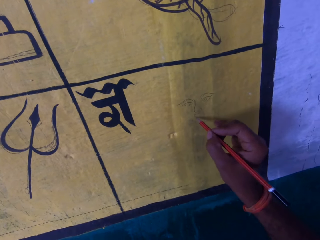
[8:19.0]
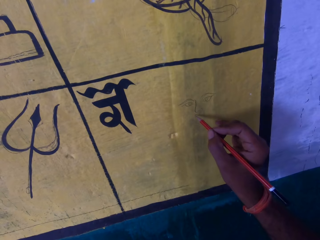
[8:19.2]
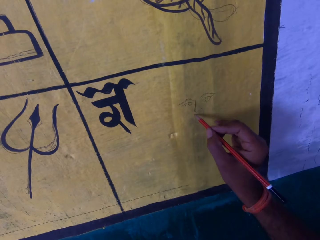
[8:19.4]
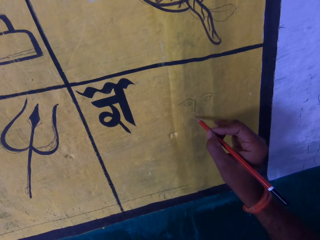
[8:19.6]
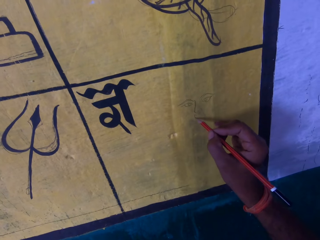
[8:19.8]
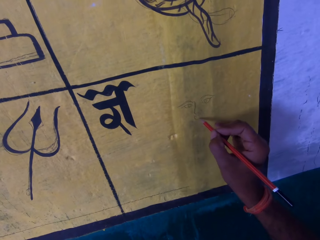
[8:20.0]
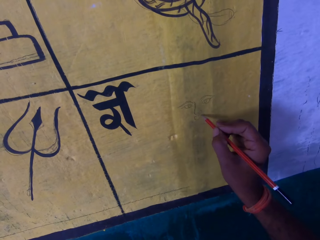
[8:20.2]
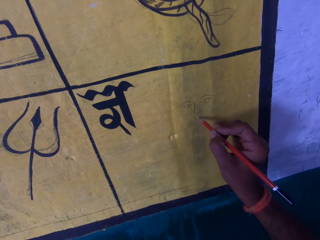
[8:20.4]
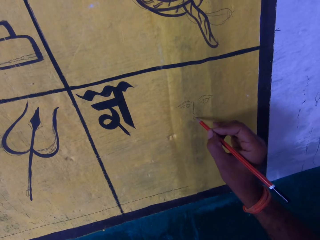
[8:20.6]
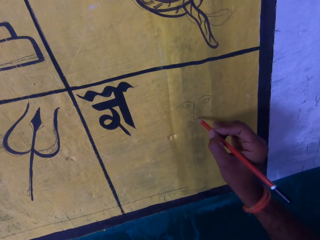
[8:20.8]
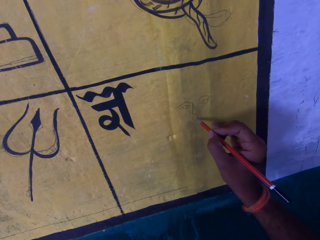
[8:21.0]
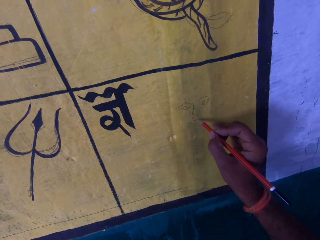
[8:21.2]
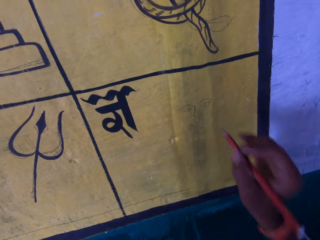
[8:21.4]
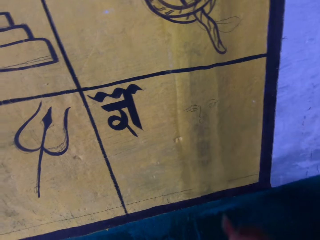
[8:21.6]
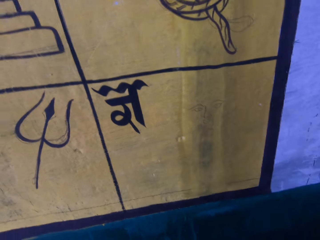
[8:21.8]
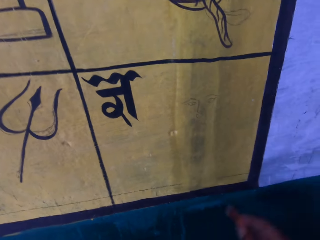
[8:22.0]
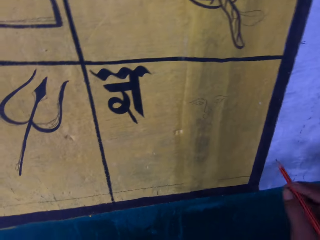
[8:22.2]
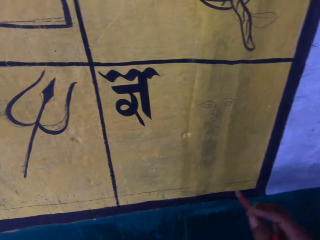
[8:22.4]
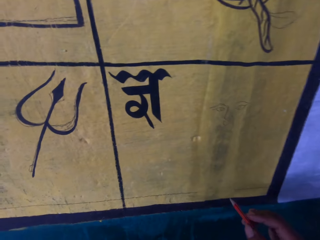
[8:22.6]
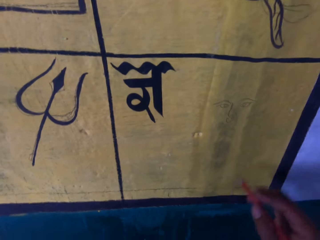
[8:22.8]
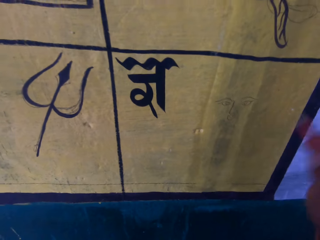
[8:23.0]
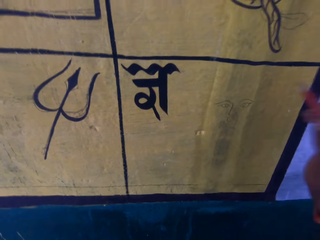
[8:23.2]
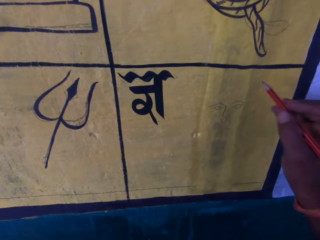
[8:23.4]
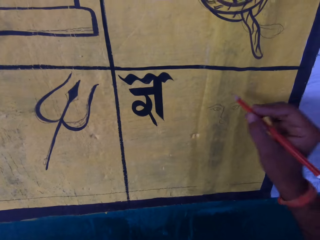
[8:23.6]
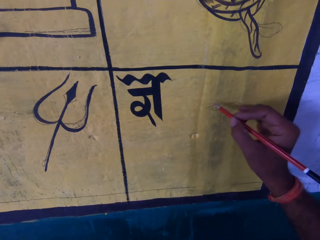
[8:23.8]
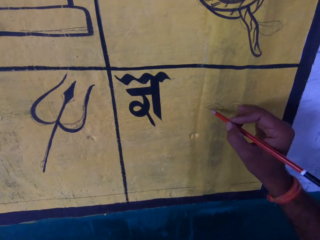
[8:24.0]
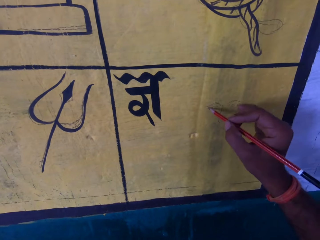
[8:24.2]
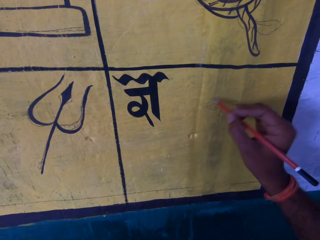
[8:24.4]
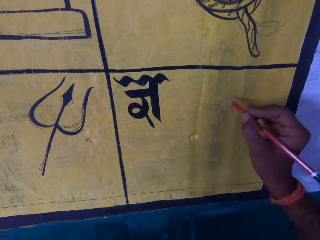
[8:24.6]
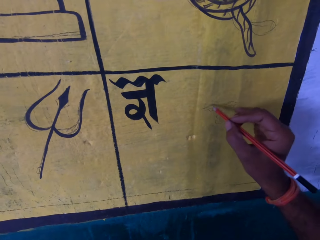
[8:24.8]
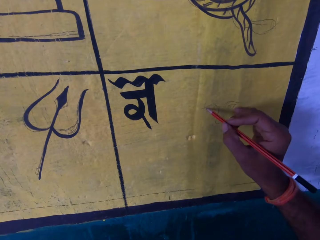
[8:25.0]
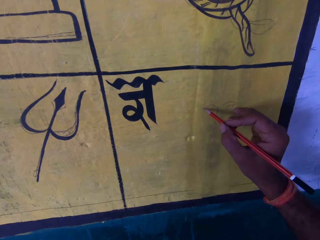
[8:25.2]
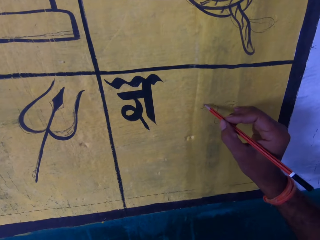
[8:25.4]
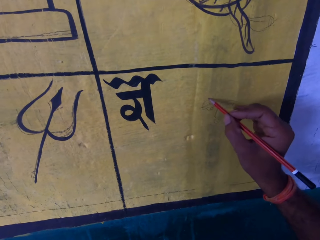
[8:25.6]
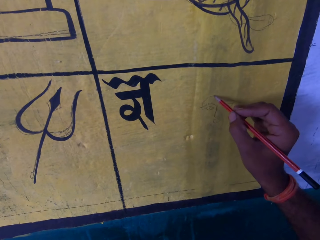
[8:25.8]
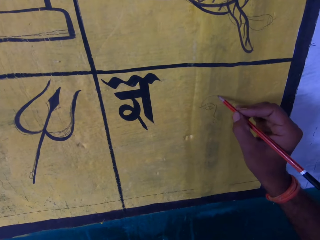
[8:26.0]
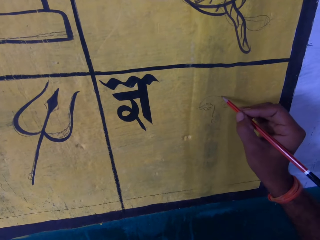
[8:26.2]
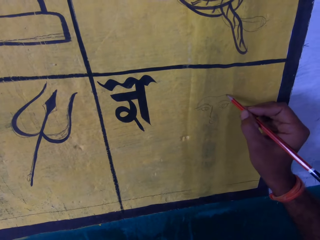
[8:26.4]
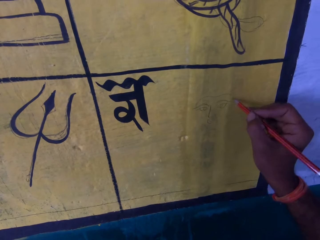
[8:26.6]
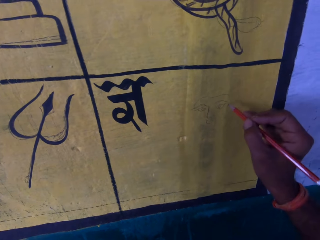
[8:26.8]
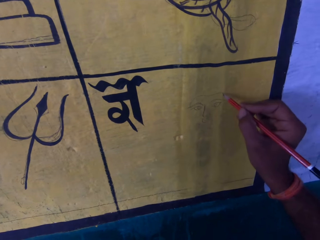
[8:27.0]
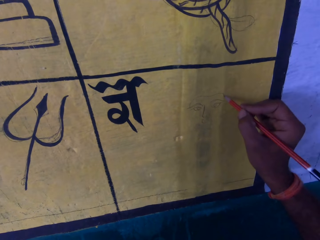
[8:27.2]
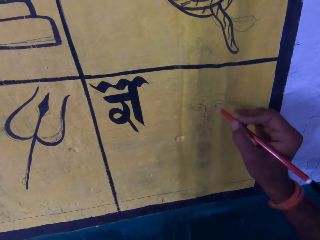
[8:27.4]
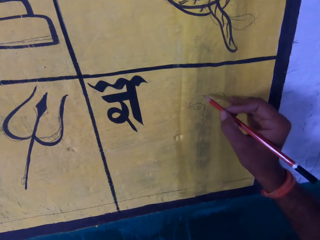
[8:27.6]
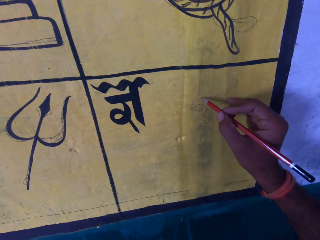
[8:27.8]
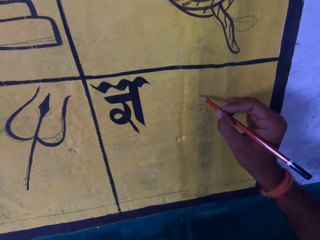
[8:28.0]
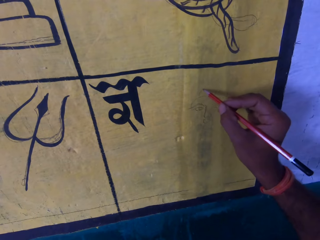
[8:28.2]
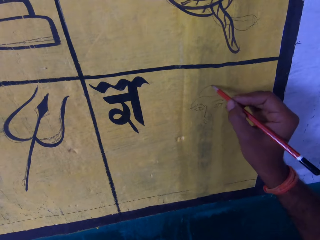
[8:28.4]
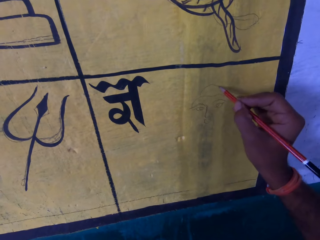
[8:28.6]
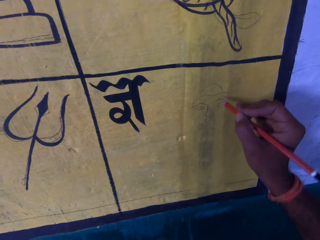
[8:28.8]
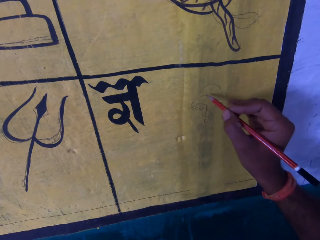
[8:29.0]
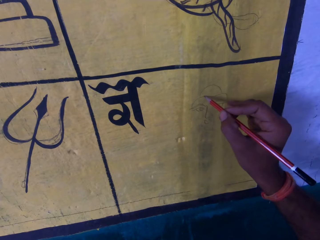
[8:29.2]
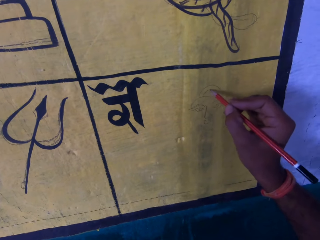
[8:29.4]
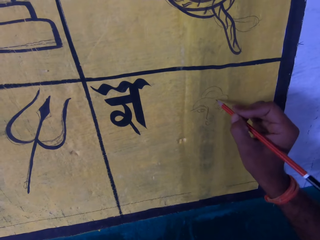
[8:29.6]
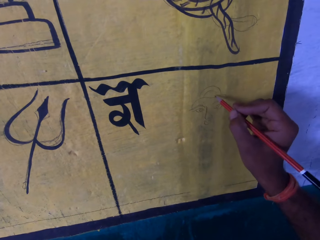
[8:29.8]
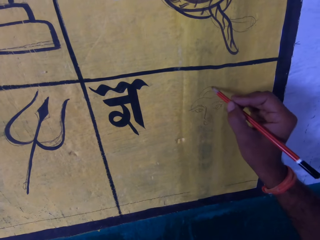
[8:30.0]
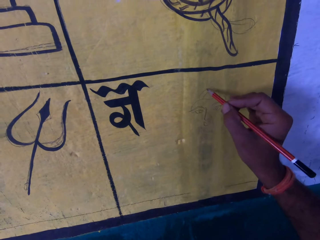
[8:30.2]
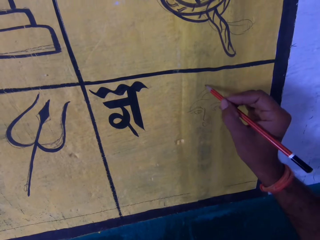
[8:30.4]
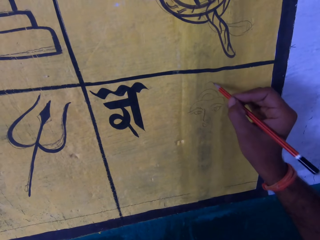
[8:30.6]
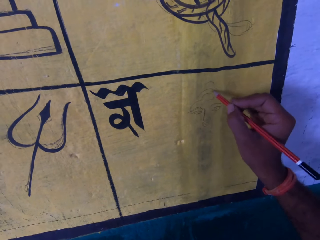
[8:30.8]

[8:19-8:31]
The camera wearer holds the pencil. They sketch on the drawing board. They hold the pencil.

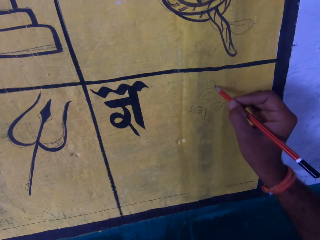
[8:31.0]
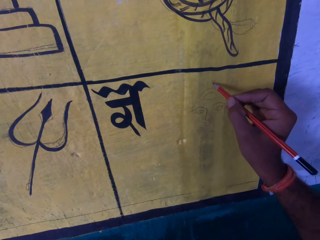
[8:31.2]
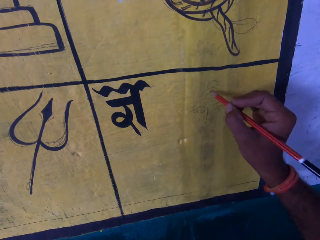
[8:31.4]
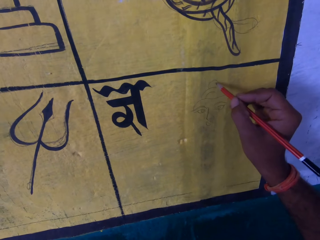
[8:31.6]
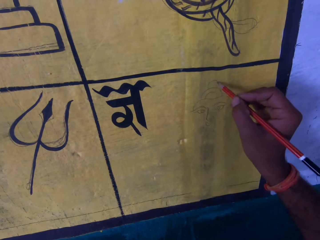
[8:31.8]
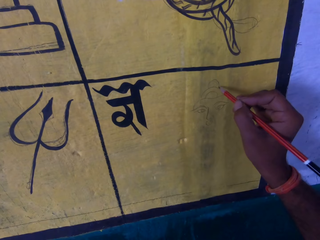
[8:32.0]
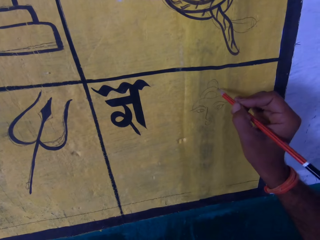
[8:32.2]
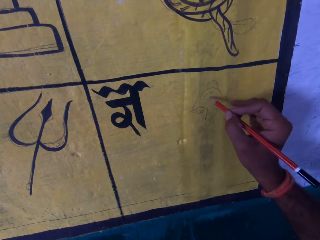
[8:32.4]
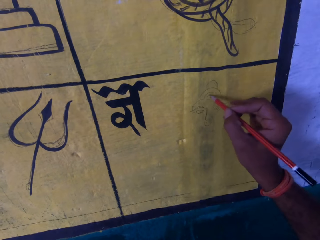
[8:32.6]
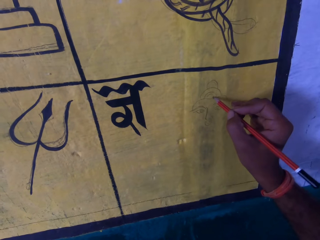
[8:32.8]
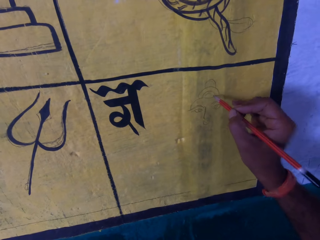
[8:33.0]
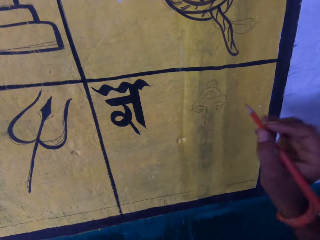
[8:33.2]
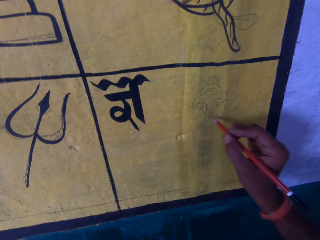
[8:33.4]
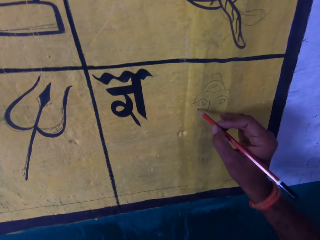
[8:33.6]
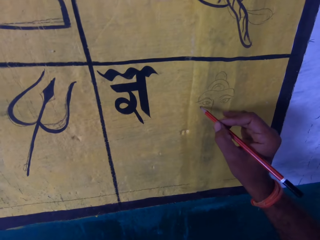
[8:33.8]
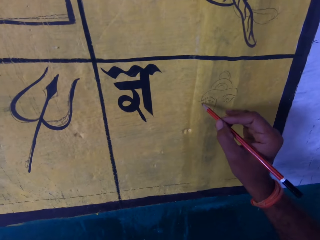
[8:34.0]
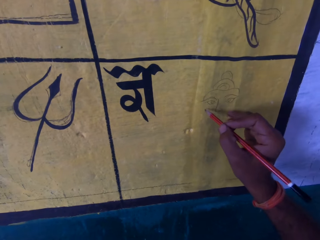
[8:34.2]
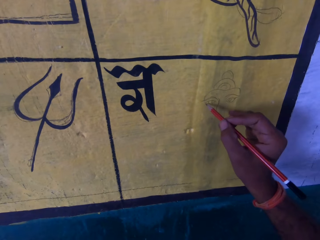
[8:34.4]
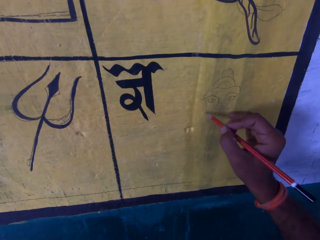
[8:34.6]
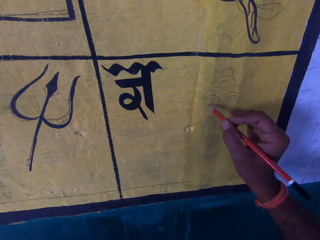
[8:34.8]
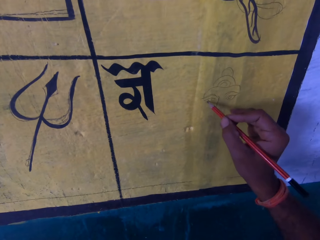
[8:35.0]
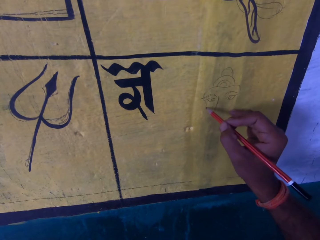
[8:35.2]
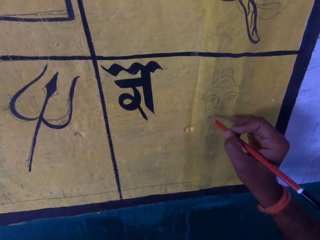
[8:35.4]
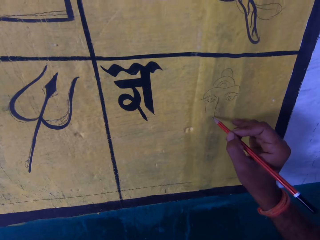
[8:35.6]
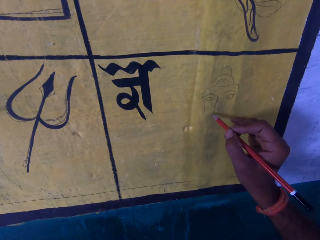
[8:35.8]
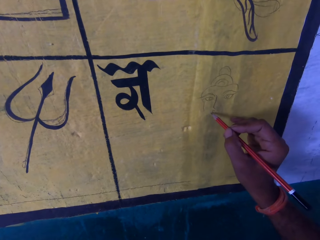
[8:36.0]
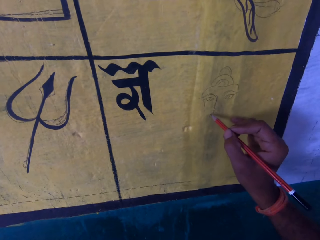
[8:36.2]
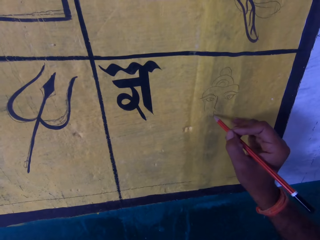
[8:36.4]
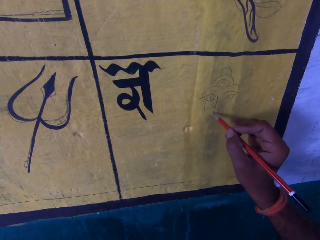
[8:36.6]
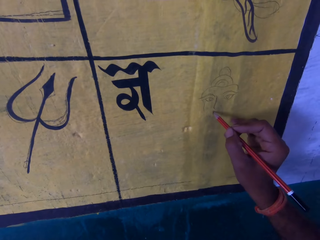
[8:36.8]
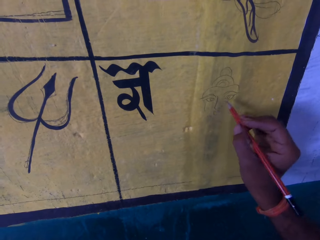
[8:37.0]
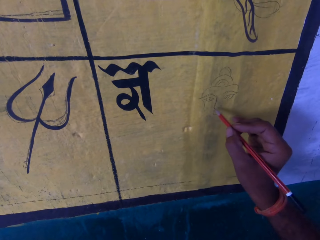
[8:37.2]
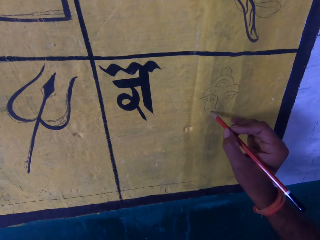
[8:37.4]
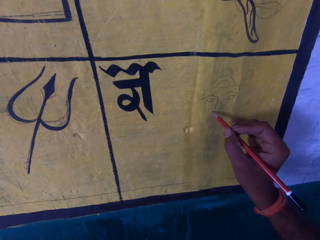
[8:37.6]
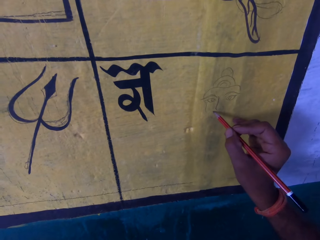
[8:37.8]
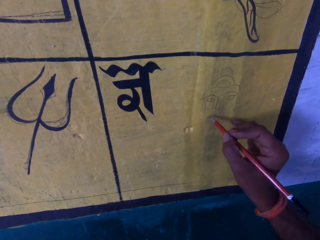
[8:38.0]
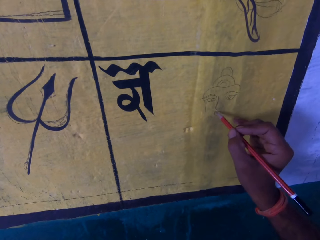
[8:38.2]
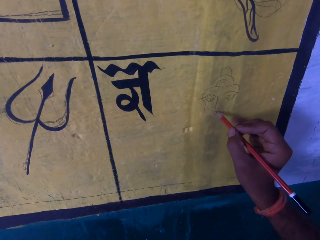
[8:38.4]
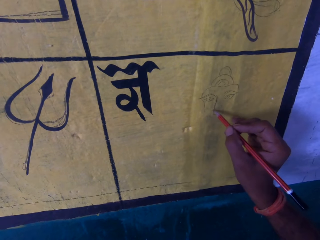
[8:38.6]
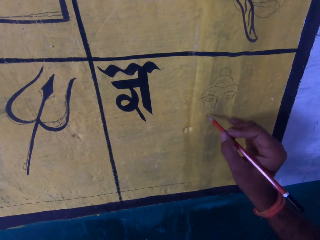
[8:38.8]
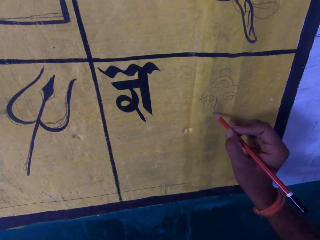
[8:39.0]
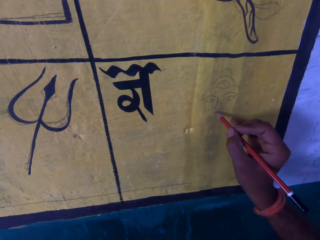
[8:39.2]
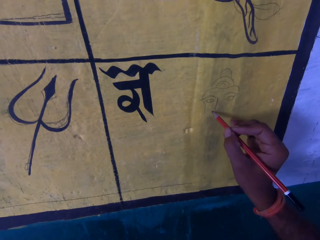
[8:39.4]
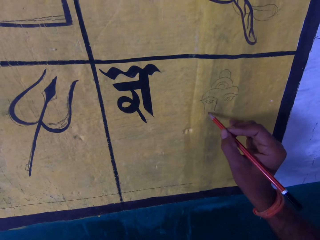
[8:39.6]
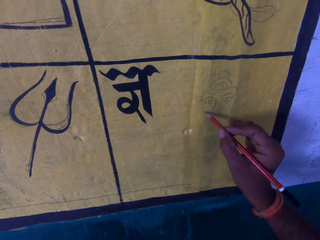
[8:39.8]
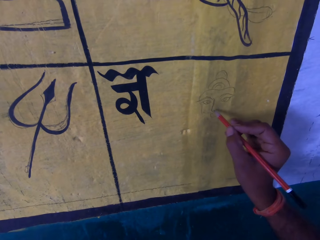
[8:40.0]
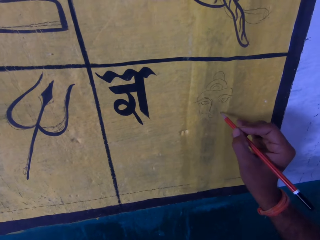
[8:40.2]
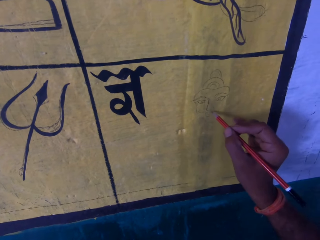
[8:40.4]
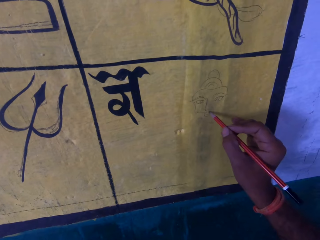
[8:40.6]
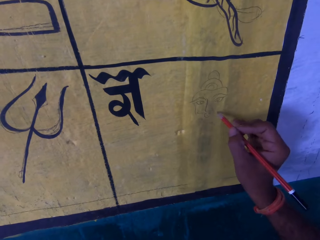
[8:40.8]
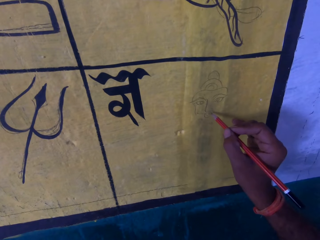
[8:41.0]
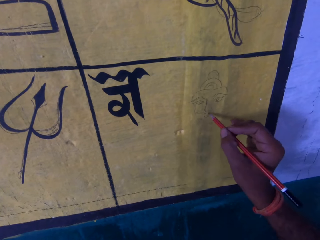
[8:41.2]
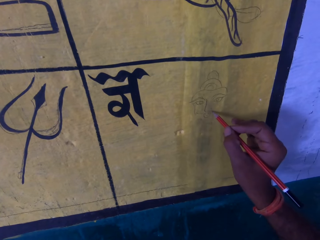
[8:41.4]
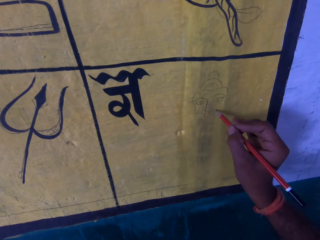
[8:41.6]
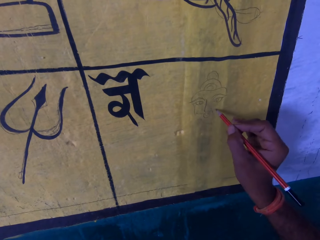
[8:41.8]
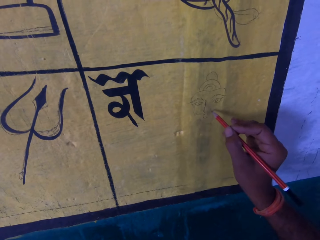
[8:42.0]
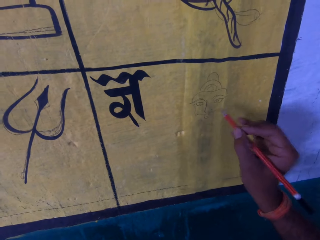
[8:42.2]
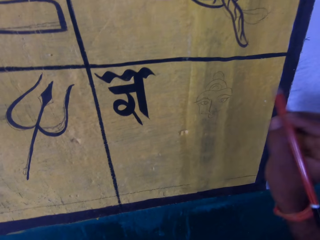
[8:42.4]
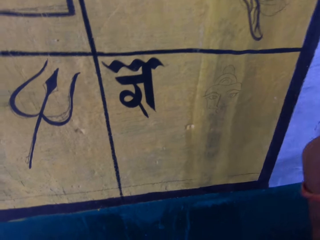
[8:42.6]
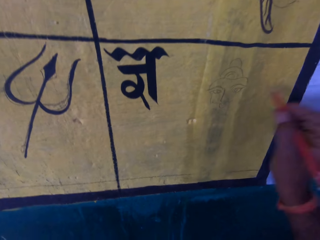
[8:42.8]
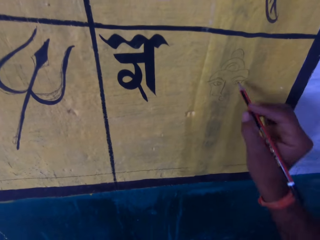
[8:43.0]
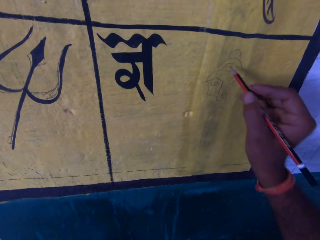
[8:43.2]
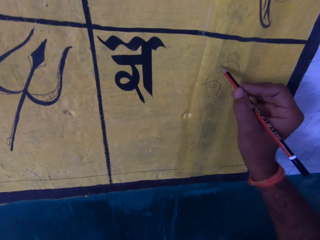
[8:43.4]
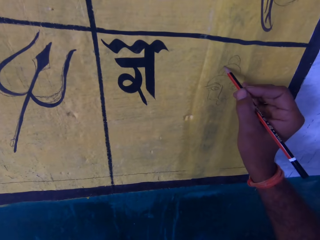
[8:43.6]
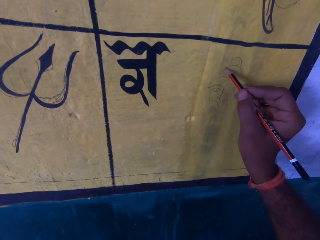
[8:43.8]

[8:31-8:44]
The camera wearer sketches on the drawing board.
